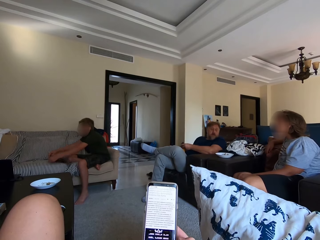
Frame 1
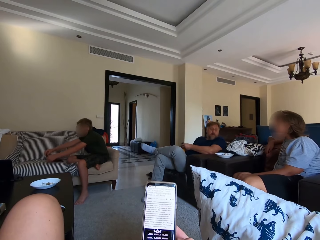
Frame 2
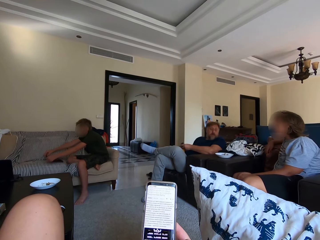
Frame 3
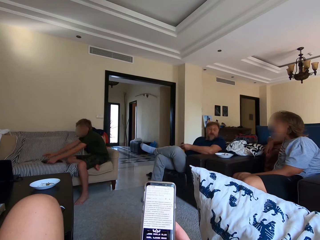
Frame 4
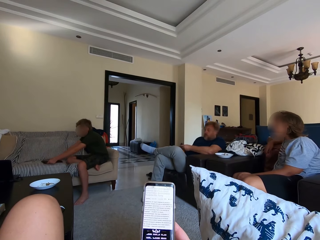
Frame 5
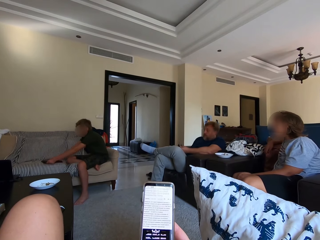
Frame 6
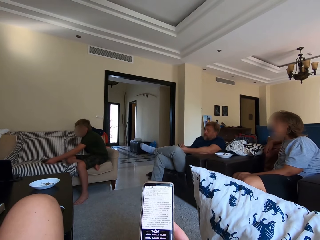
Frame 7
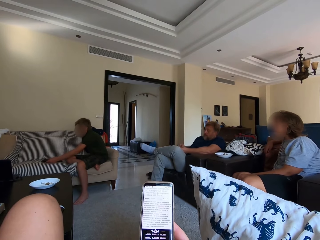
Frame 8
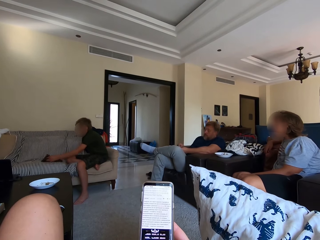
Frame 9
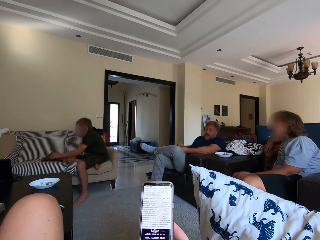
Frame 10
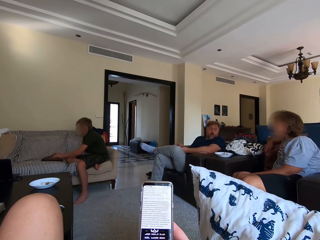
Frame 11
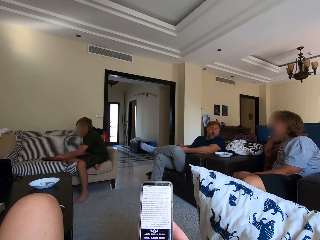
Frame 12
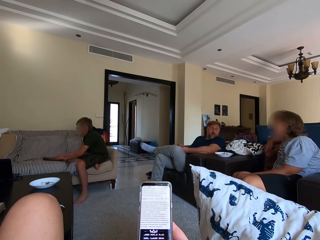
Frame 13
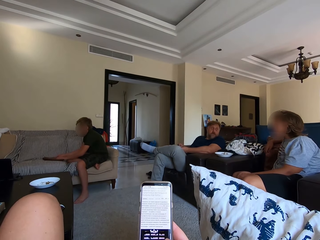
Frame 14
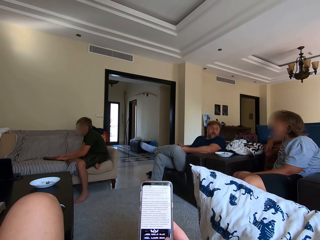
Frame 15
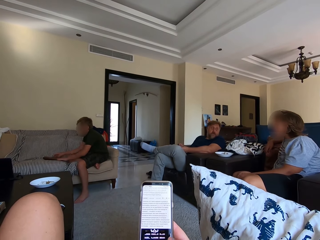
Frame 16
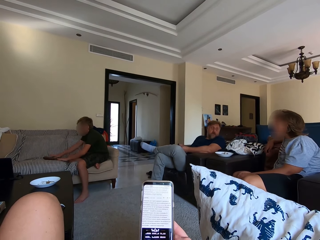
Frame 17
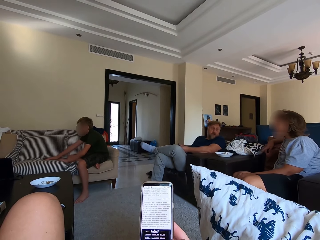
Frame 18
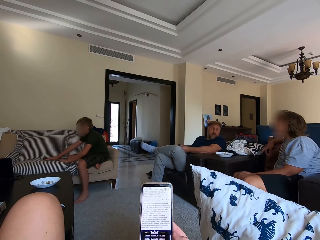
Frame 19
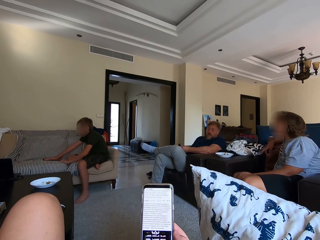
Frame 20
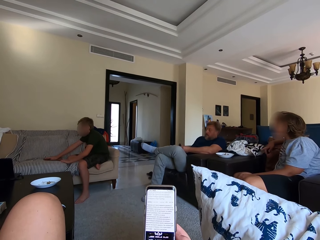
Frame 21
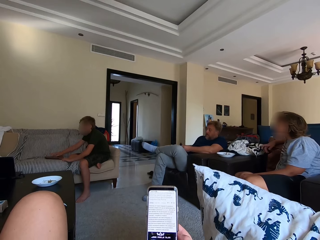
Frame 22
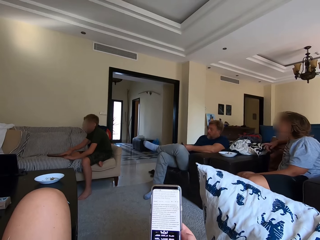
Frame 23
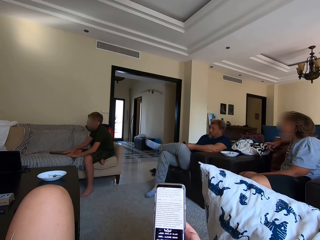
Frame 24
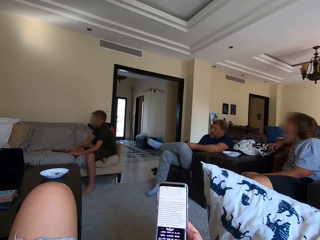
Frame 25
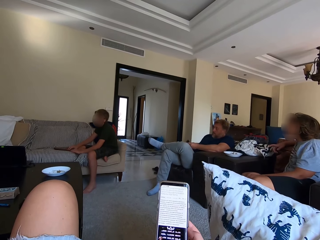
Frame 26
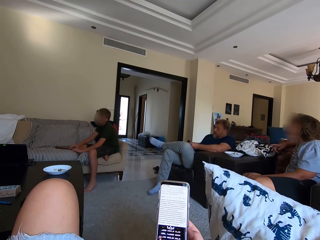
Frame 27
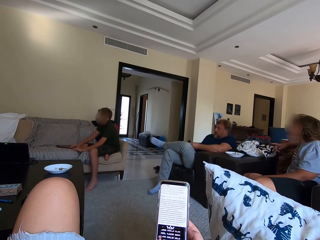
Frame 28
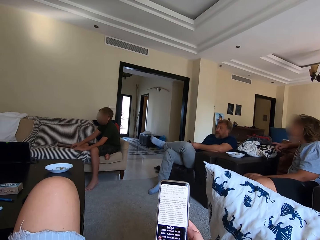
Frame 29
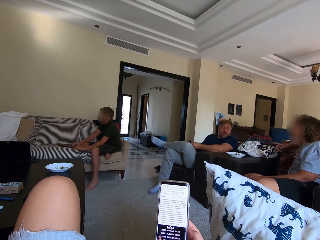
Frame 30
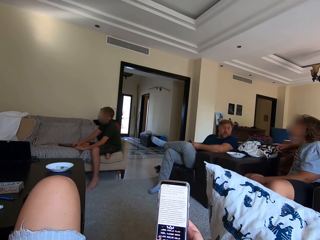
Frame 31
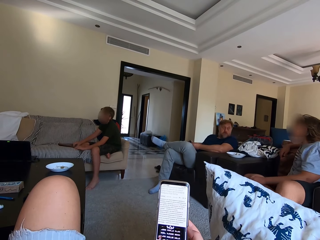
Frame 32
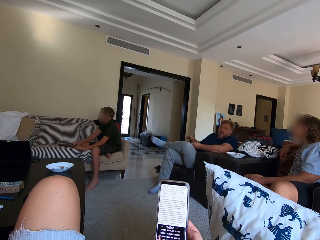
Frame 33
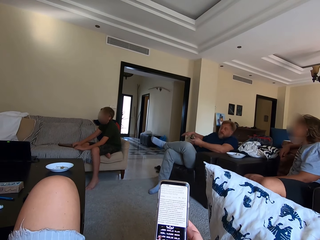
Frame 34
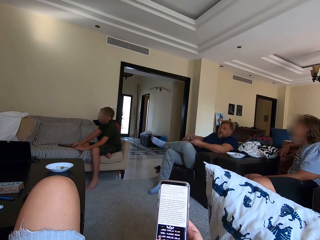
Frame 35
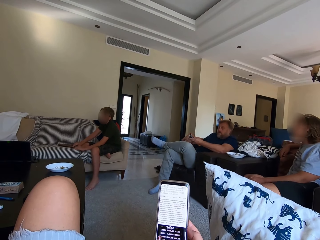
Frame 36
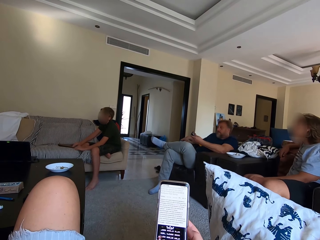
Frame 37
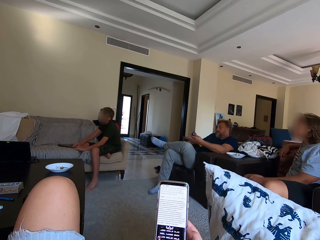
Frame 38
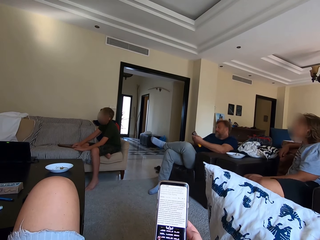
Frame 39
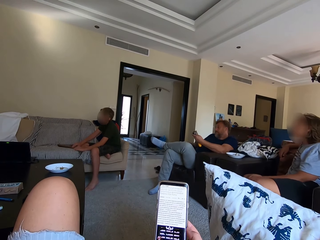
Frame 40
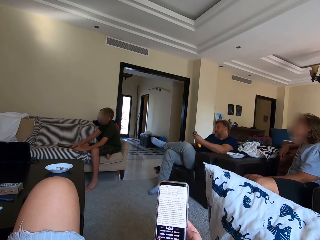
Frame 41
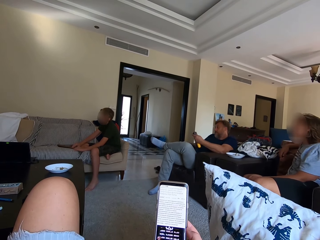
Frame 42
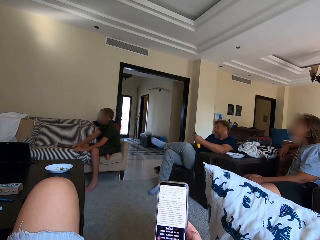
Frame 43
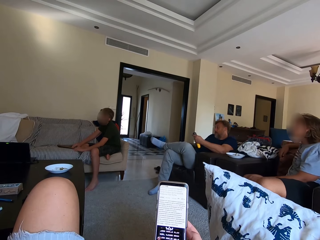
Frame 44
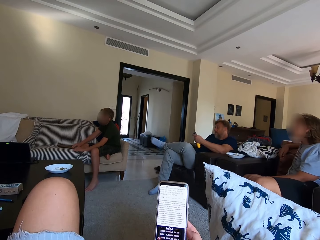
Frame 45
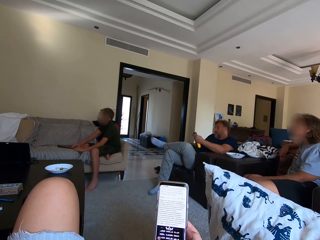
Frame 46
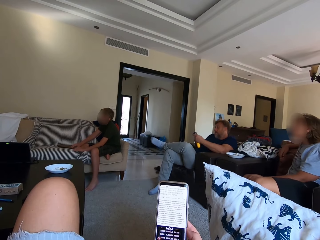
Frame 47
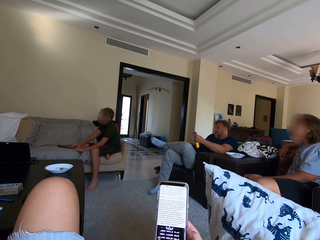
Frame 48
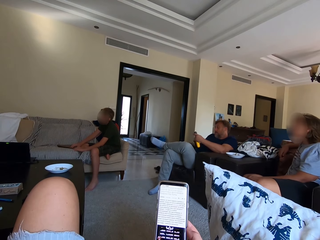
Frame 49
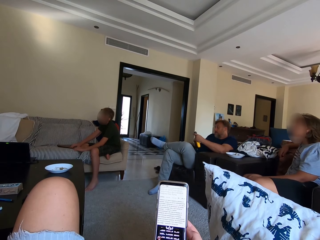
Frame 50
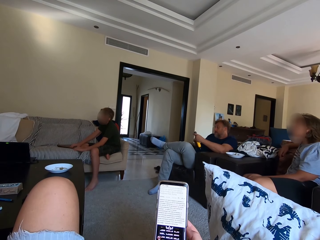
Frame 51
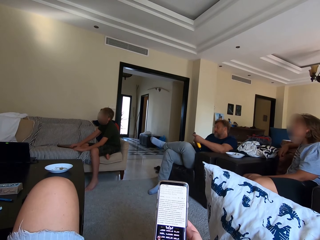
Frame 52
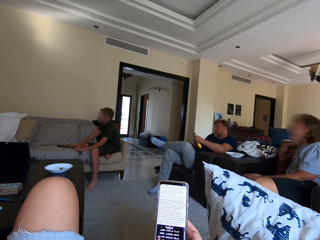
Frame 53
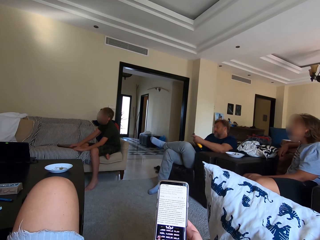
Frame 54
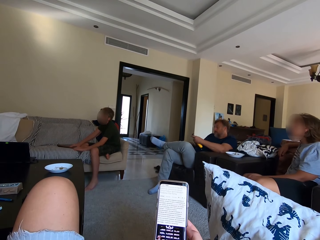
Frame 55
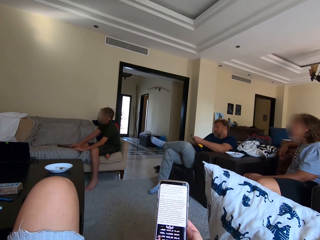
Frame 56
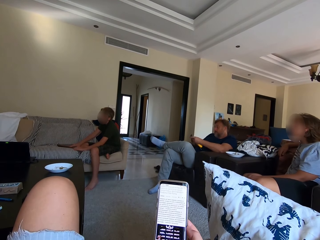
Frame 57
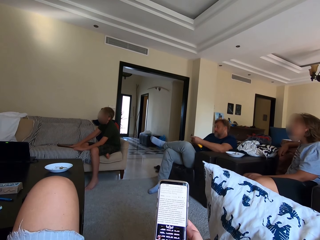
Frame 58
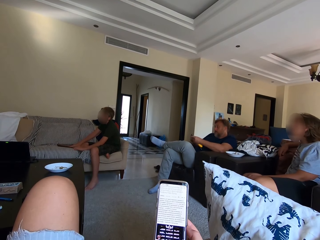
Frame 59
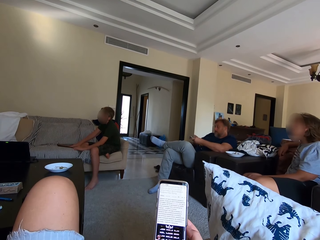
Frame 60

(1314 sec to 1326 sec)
A boy folds the piece of cloth.

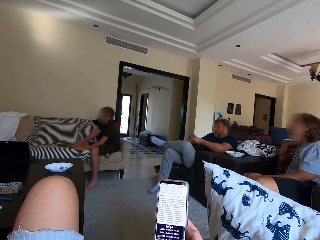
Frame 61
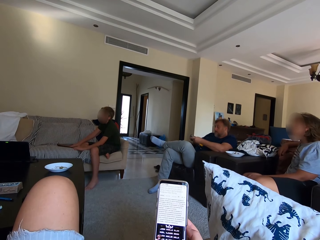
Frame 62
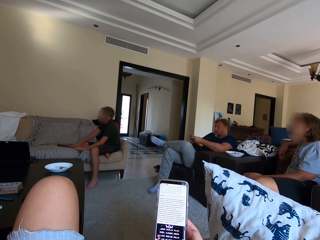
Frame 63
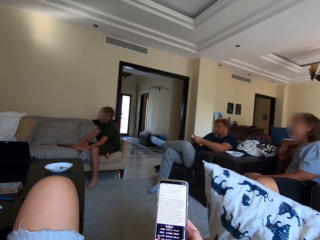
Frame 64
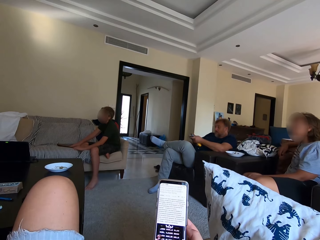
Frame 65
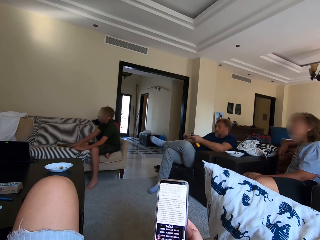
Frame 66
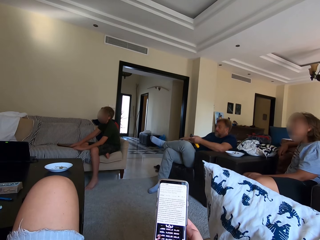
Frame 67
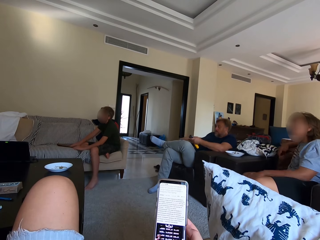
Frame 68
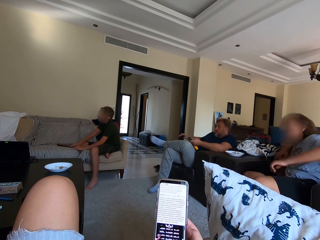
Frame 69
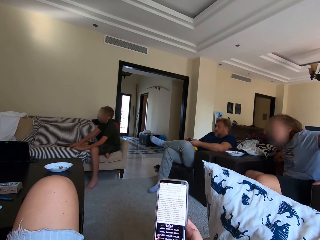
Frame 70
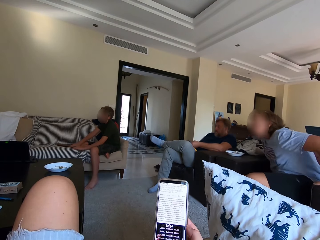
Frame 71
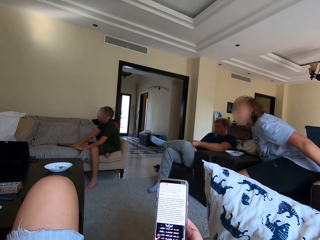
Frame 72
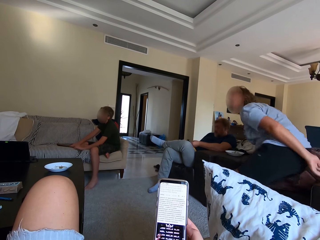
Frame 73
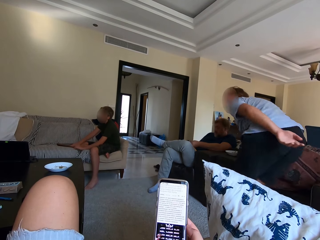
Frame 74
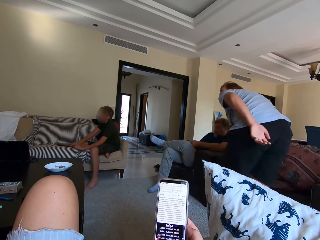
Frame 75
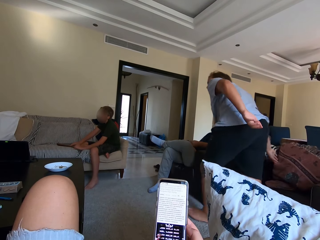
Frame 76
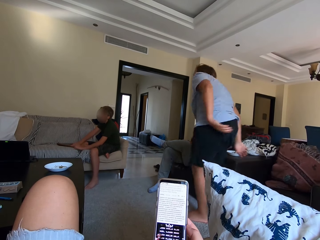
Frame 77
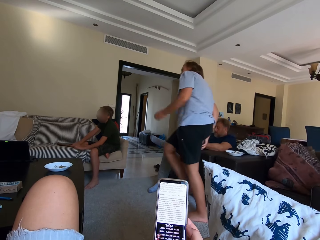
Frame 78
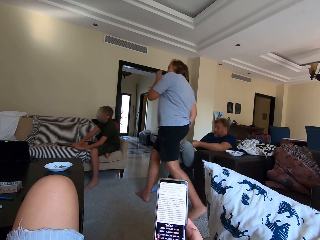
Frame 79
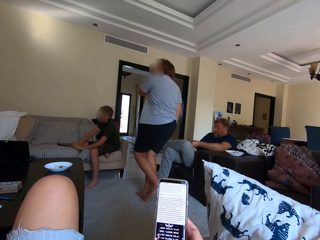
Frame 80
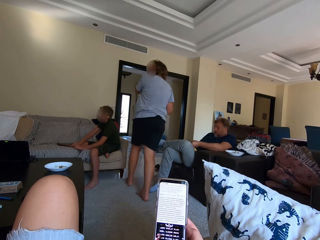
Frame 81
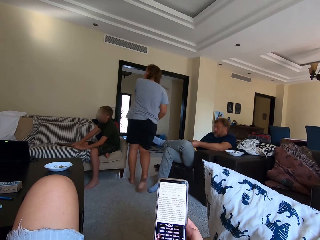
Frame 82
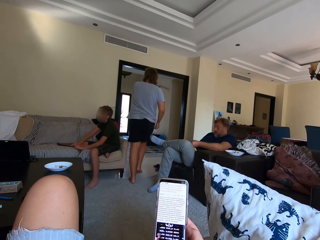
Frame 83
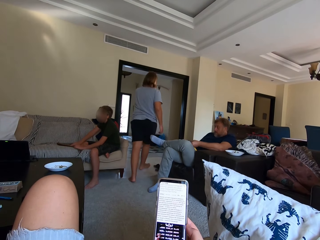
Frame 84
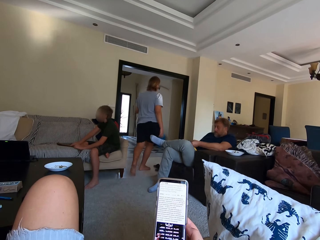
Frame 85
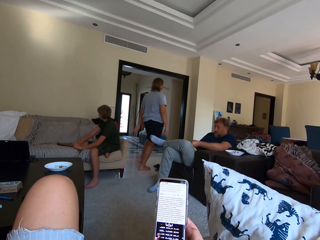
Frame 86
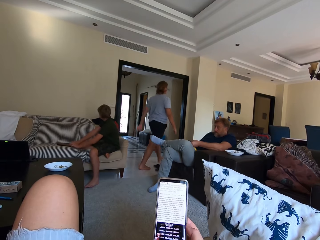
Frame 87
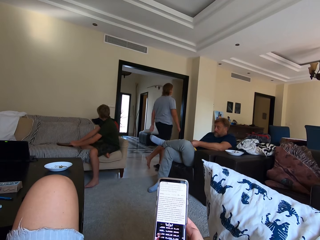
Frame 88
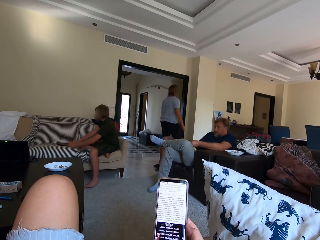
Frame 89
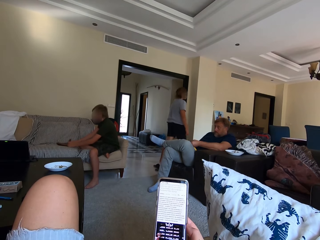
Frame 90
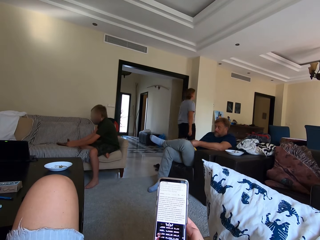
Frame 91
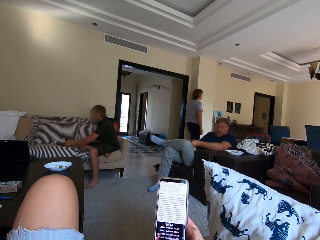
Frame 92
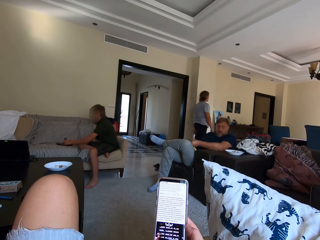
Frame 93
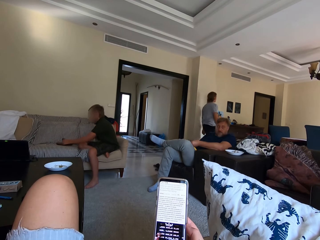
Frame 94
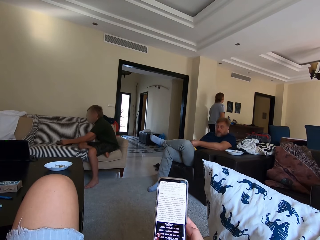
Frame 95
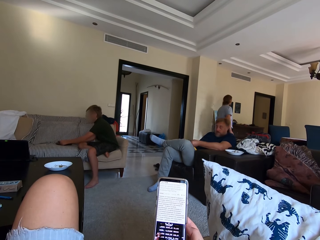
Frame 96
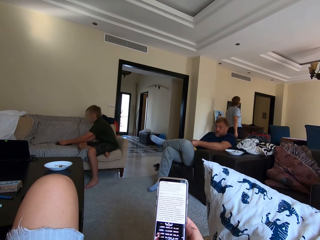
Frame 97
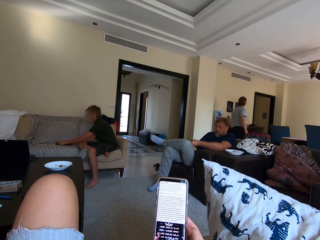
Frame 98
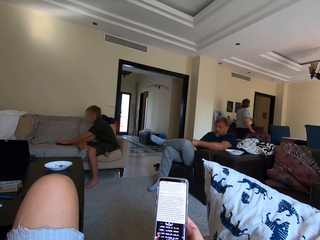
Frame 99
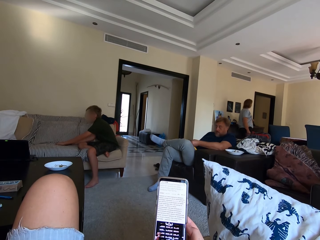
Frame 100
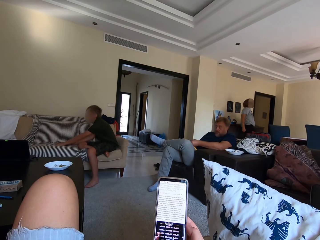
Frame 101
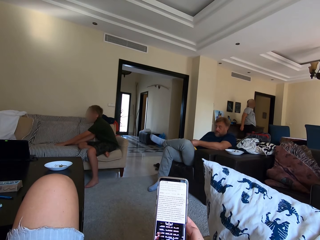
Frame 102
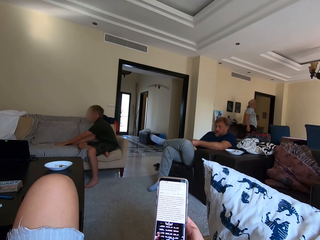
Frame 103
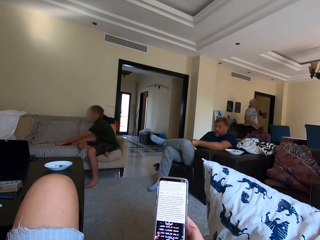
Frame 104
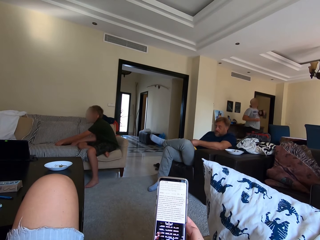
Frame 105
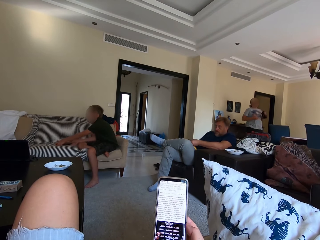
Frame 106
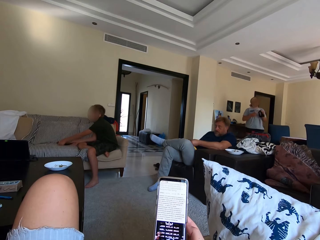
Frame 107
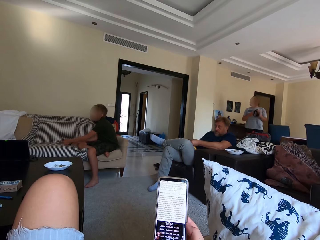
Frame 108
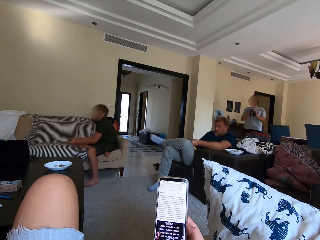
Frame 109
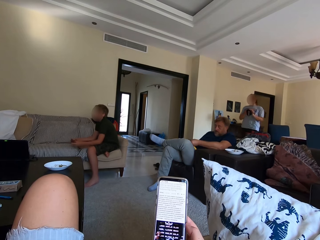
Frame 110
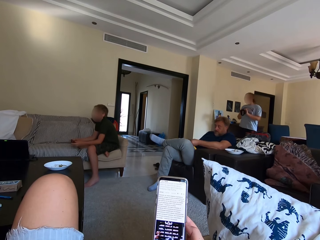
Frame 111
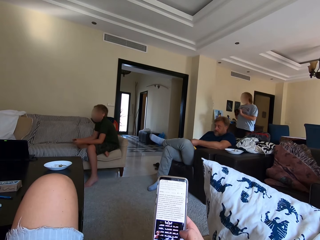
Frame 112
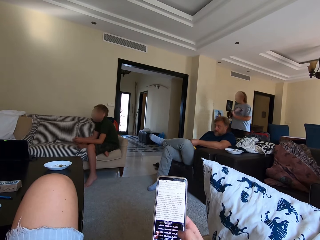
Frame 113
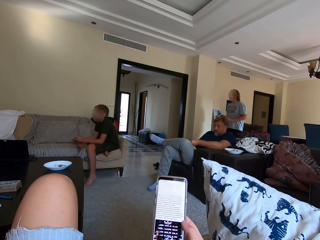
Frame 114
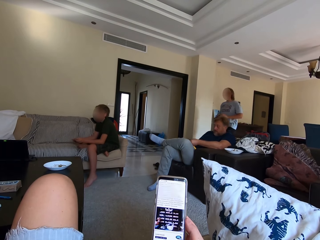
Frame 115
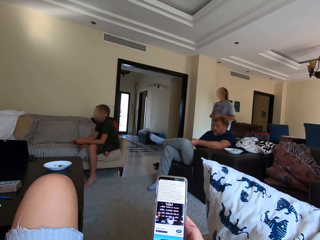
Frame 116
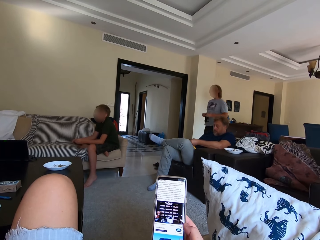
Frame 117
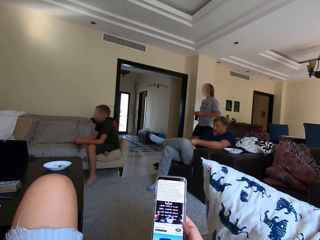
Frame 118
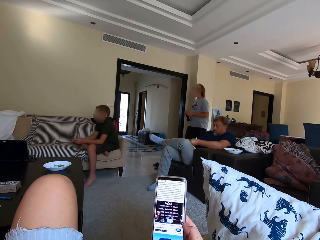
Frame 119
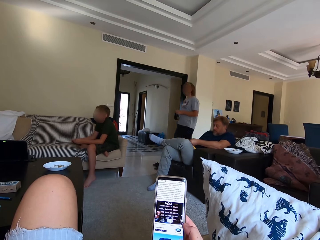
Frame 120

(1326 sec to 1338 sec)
A woman walks around the house. The woman takes something.
